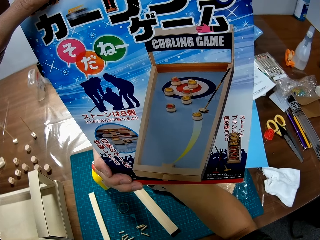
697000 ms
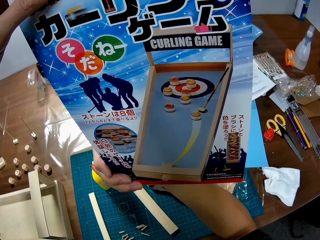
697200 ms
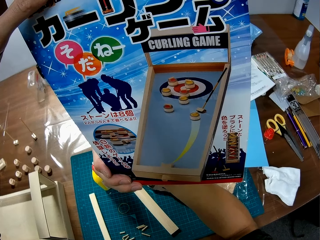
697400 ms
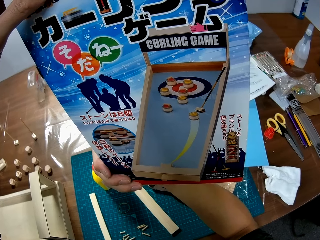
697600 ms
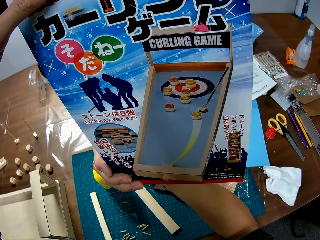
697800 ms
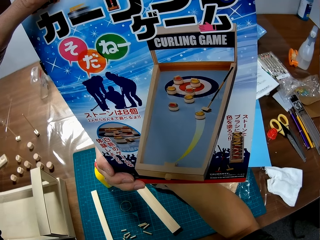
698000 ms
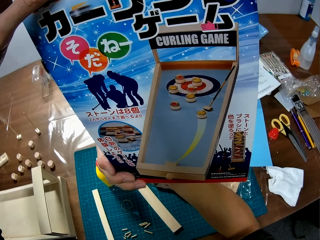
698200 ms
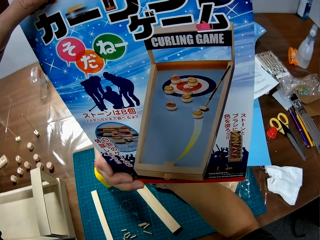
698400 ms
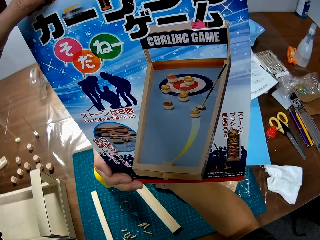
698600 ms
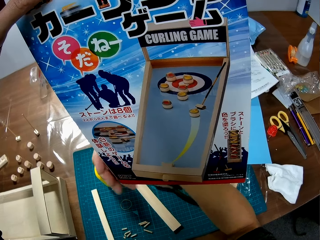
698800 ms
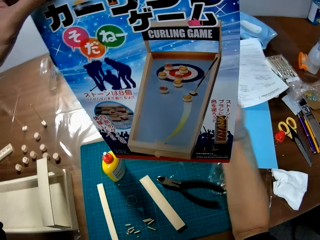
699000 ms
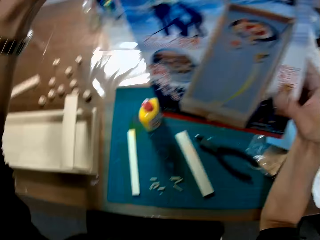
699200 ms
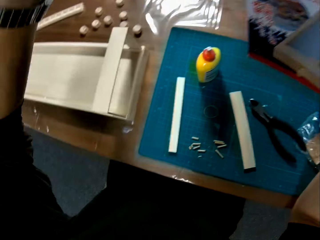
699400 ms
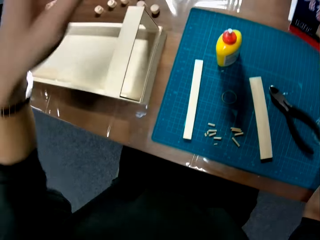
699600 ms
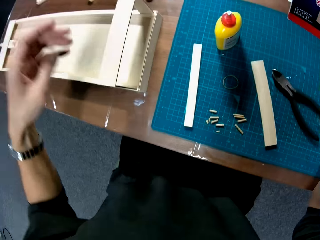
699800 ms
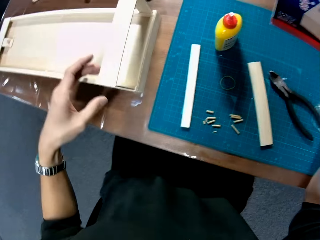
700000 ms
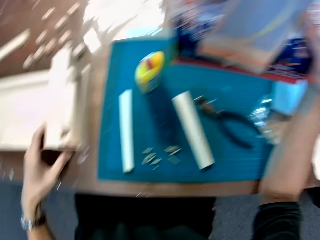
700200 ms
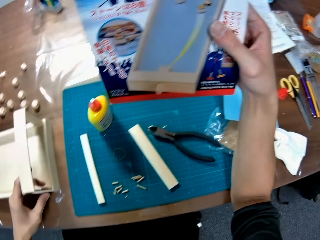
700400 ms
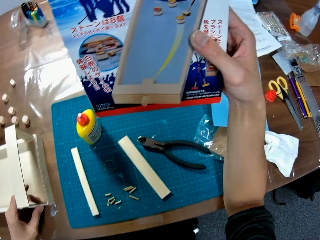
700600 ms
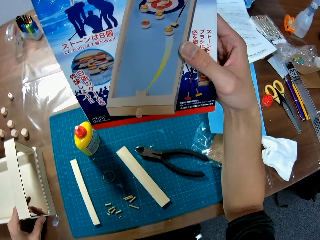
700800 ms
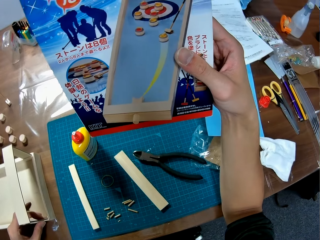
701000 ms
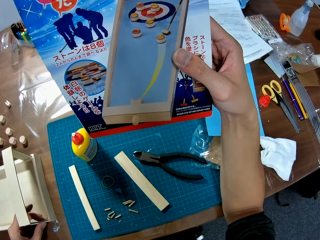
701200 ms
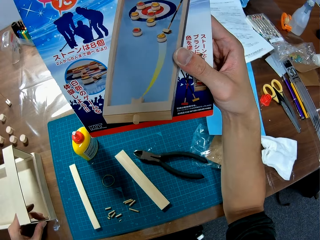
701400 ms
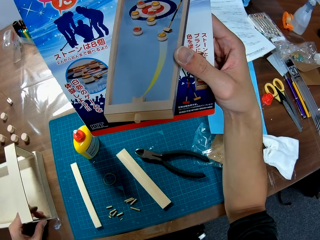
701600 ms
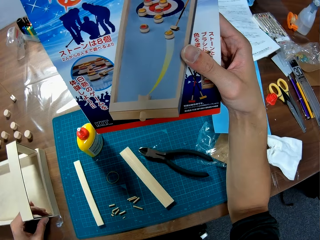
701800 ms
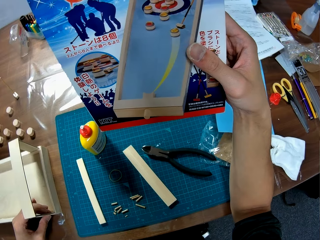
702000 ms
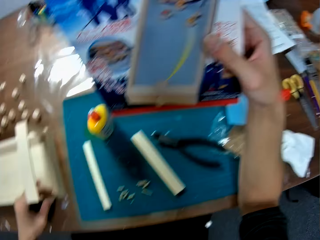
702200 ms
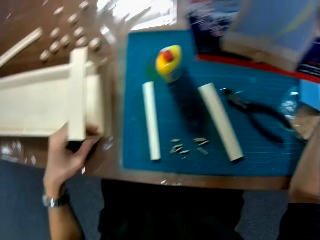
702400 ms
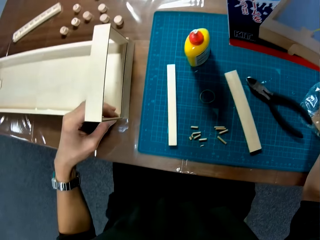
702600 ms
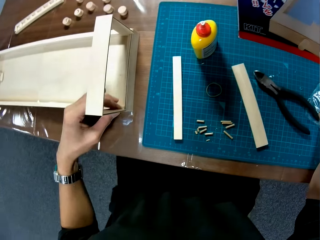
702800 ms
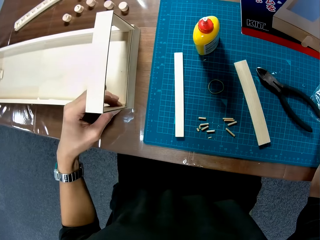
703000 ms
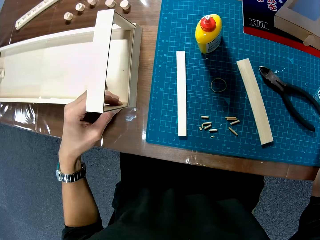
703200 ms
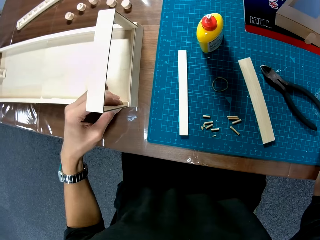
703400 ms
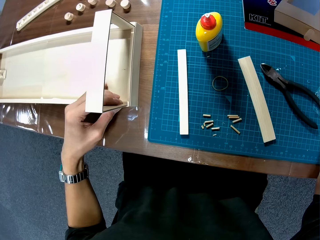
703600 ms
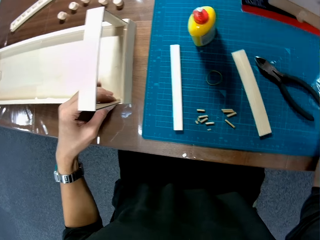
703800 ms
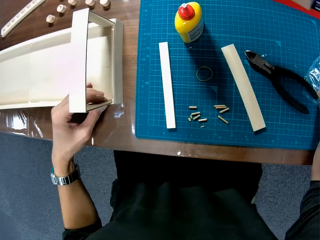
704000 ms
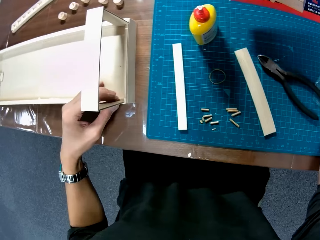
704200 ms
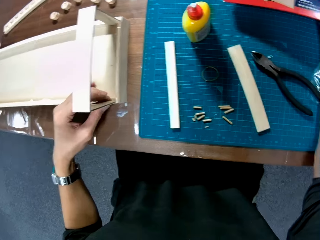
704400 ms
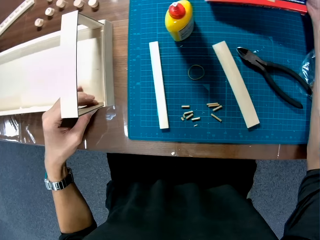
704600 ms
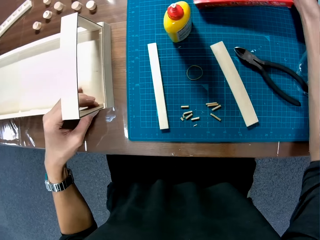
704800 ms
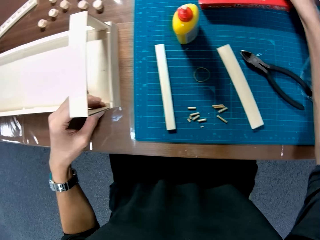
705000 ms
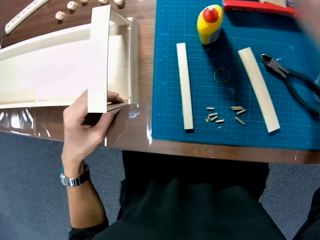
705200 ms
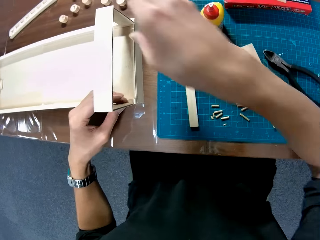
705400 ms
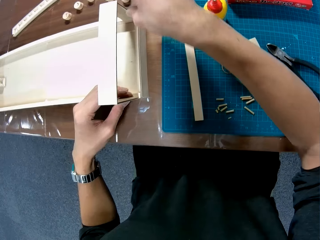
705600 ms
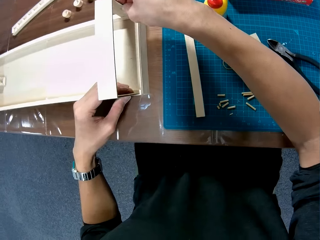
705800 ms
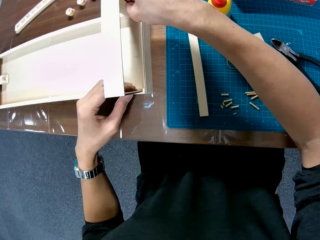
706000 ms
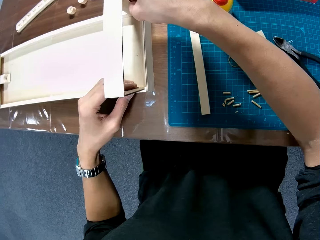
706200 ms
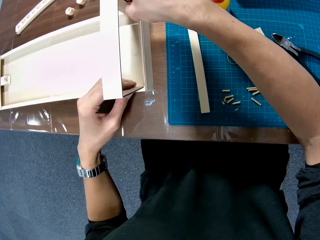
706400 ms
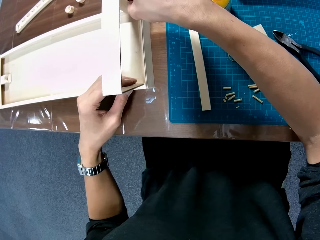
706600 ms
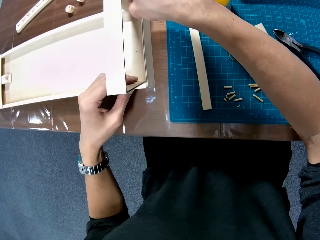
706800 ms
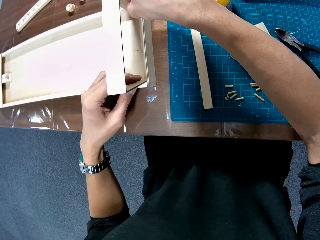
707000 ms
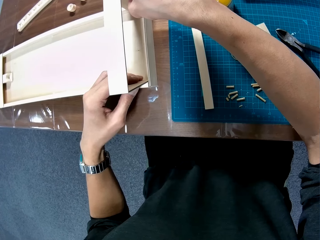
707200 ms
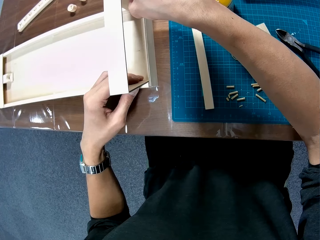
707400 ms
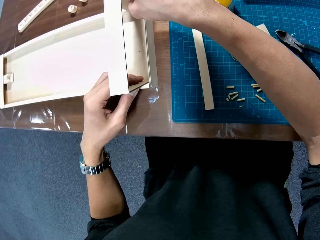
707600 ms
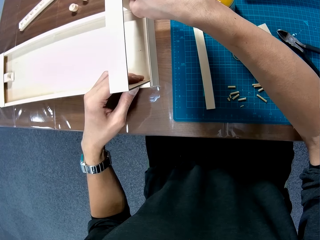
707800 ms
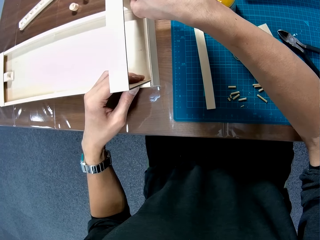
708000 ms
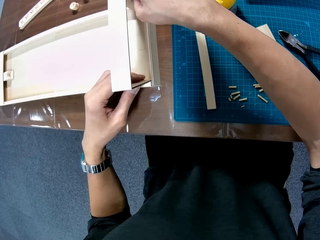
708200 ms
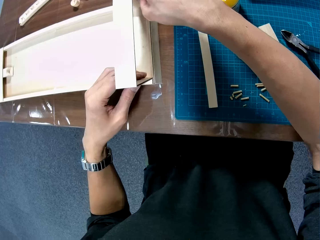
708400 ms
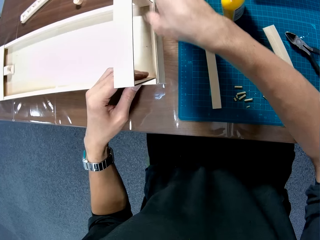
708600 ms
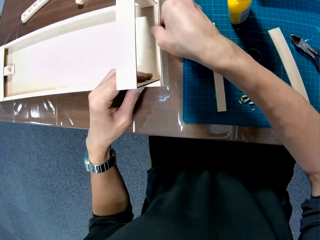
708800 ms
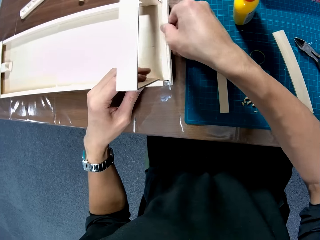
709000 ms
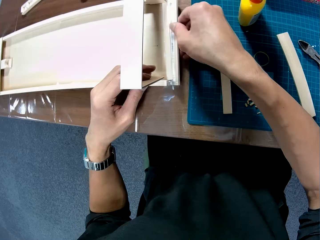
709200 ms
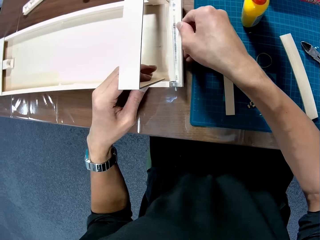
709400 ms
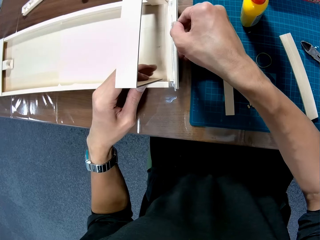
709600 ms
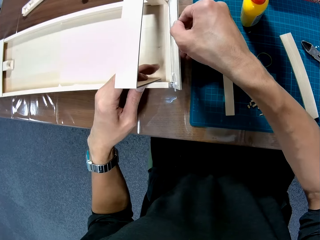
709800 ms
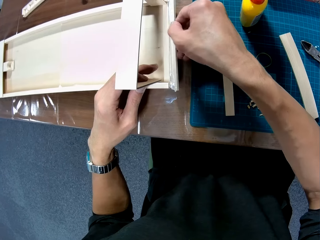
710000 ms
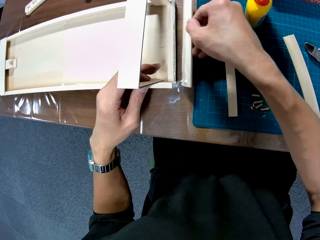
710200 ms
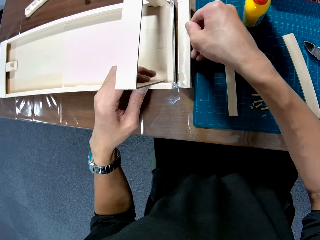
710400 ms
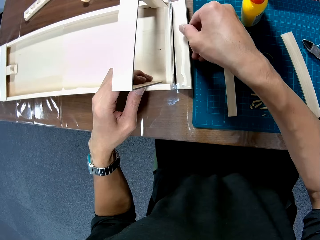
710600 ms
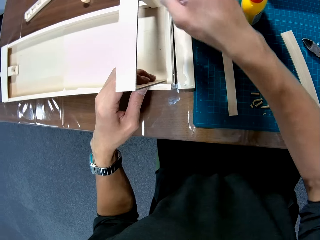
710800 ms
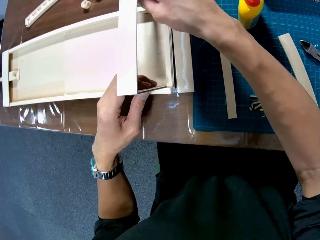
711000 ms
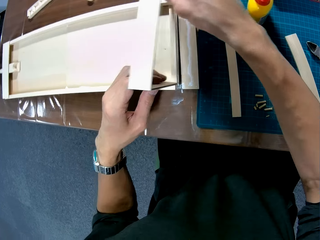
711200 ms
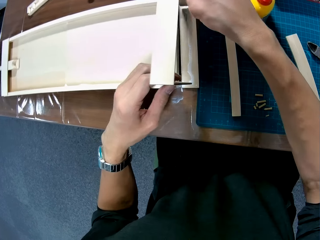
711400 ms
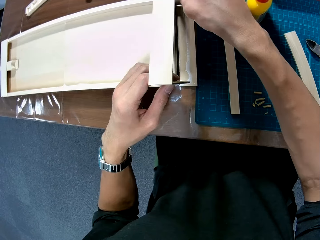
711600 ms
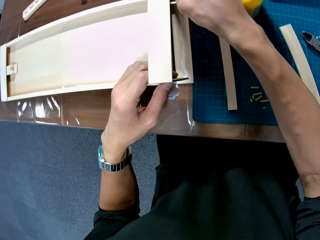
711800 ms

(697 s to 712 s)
The camera wearer adjusts the piece on the assembled piece. They hold the carton build-up. They place the box on the table. They fix the frame onto the carton box. They detach a piece from the assembled piece.

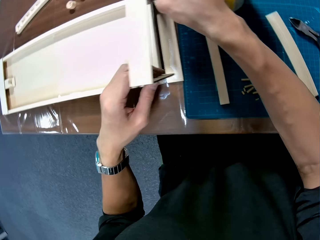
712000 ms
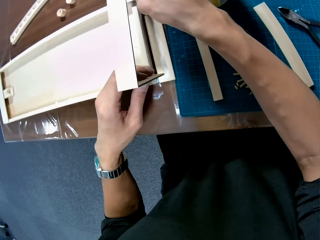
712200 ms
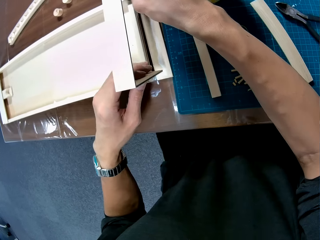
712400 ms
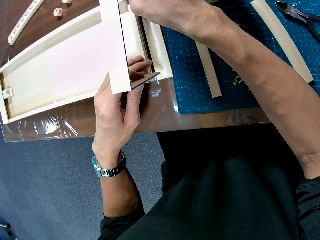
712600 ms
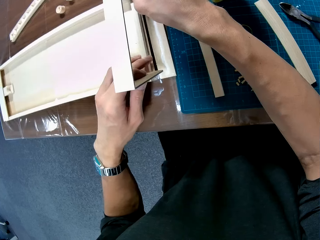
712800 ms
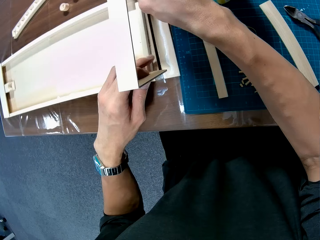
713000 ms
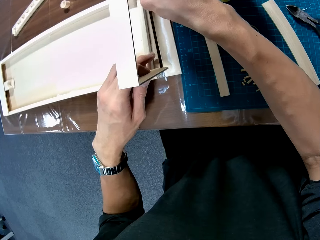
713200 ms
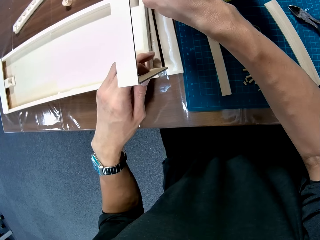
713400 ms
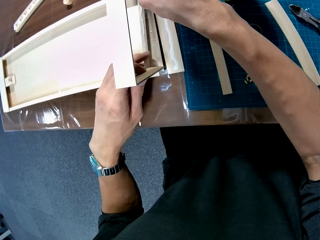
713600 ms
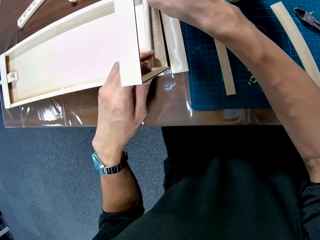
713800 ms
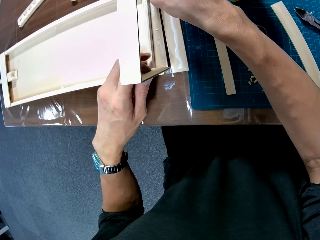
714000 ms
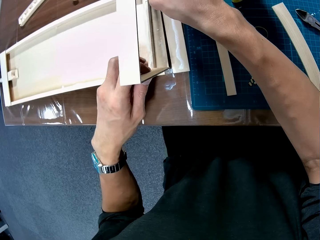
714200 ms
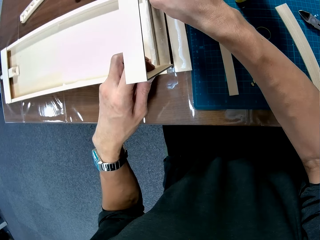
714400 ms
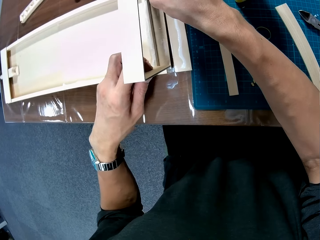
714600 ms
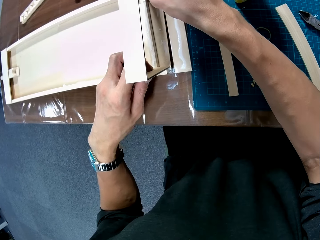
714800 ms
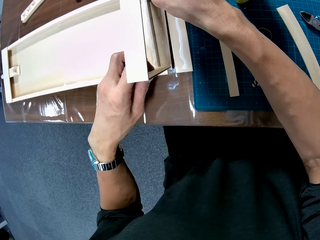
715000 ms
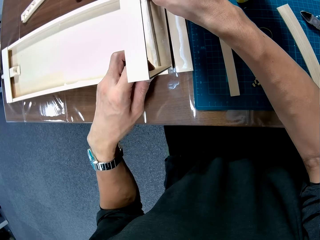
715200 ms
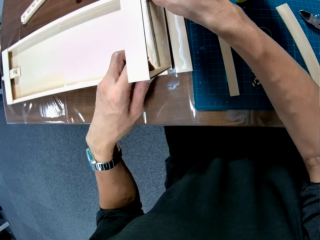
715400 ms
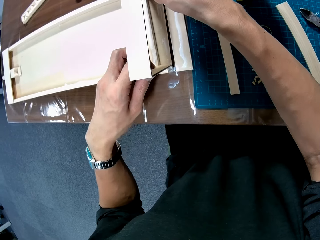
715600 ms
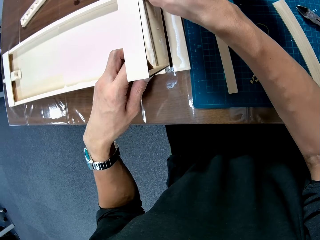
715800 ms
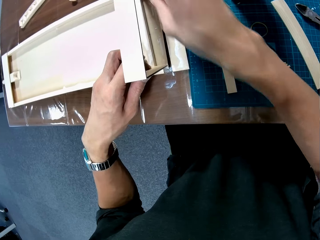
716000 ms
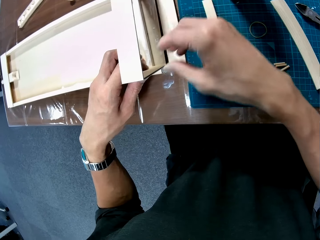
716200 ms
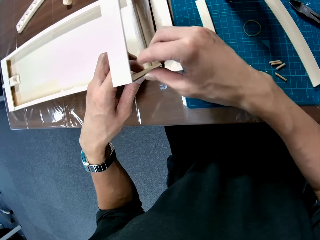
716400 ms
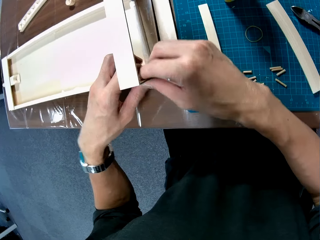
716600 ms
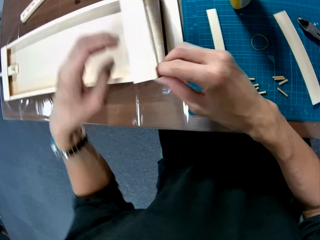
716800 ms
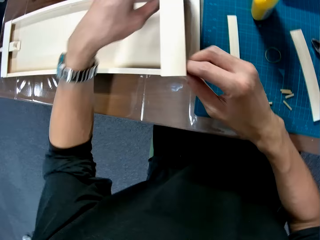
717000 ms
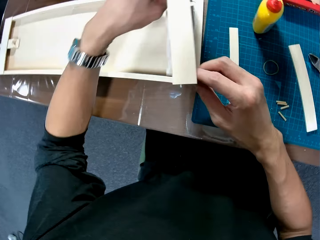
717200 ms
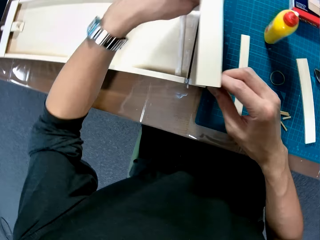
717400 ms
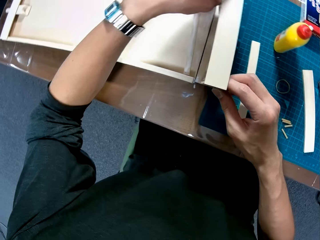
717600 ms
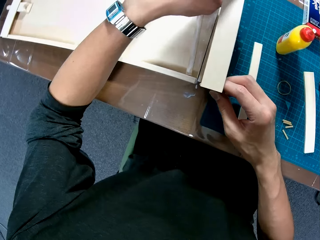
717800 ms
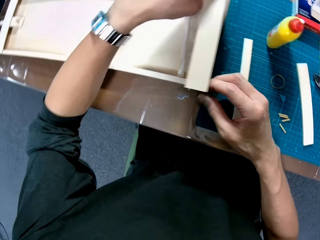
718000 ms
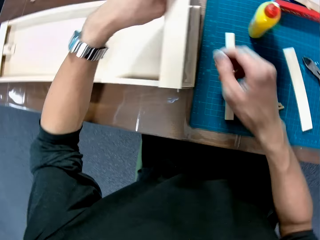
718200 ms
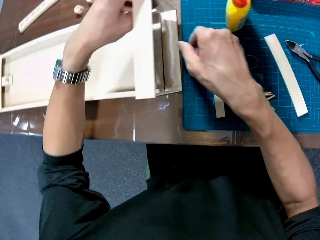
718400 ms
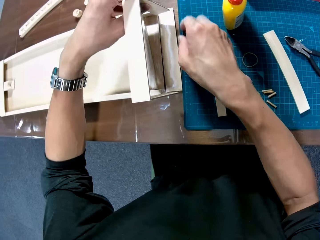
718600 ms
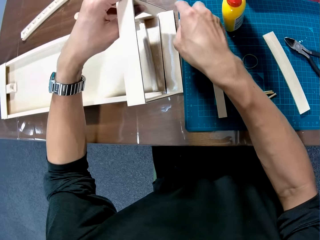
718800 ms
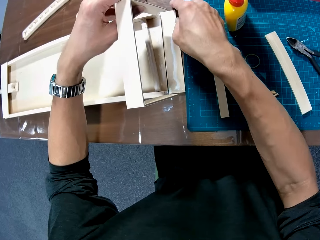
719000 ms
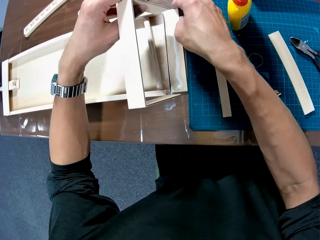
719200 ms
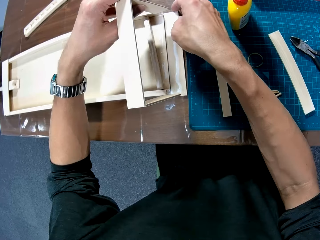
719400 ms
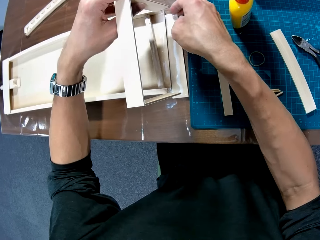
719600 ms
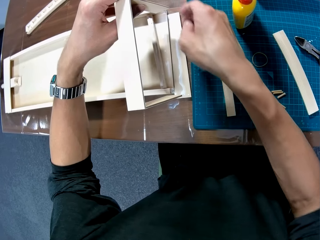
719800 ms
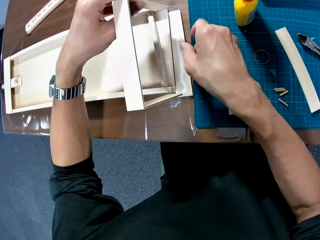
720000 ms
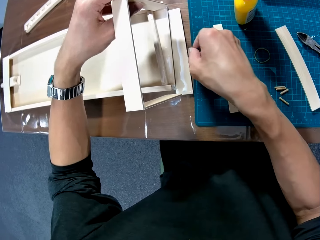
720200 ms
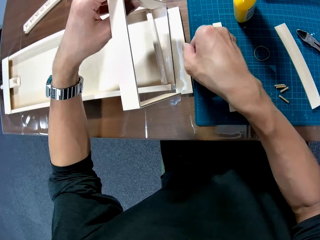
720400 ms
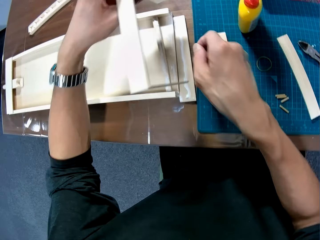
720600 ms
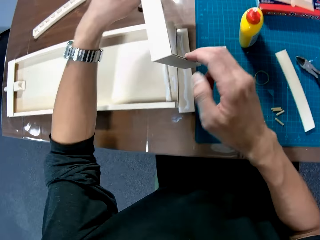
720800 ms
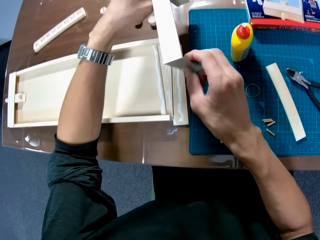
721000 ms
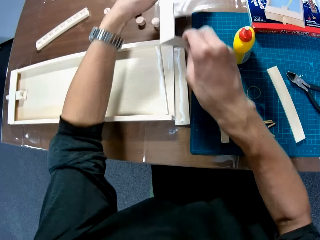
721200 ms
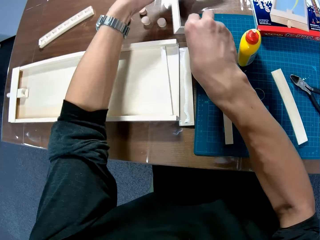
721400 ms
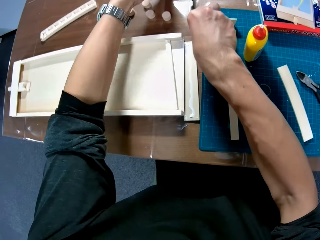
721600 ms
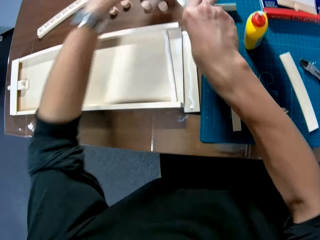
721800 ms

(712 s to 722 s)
The camera wearer moves the piece on the assembled piece. They attach the piece to the assembled piece. They move the piece. They touch a carton piece on the table.
